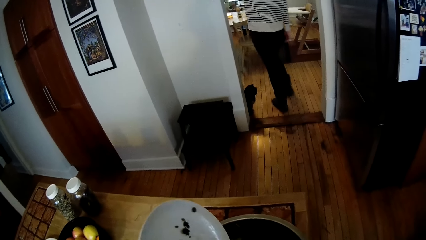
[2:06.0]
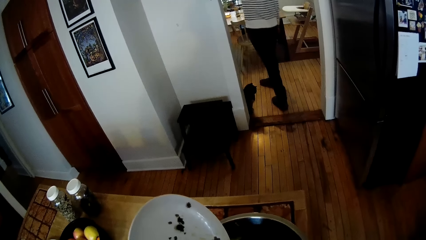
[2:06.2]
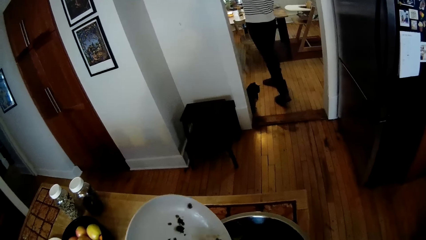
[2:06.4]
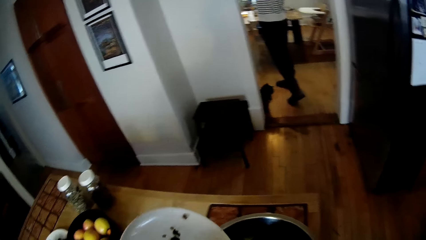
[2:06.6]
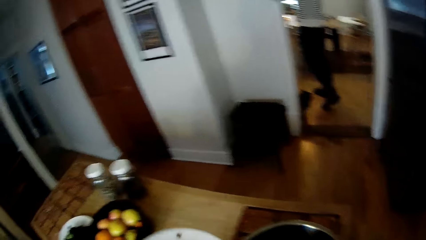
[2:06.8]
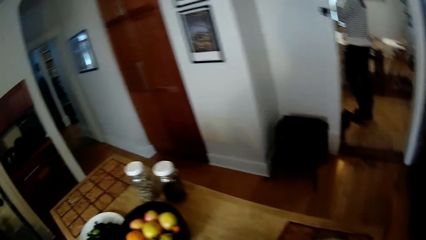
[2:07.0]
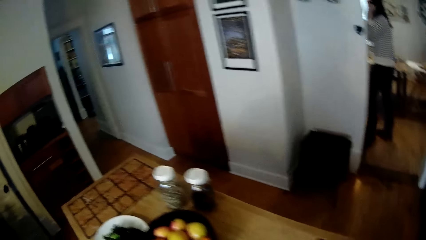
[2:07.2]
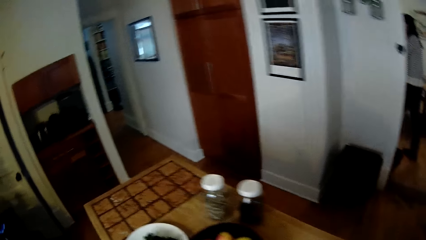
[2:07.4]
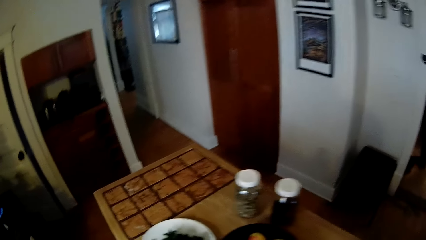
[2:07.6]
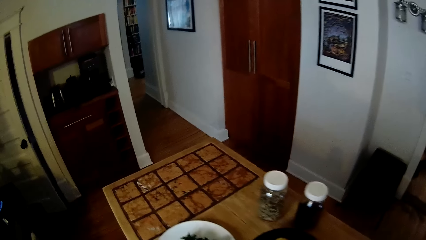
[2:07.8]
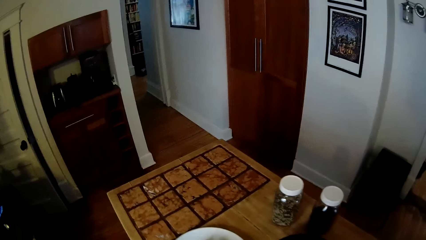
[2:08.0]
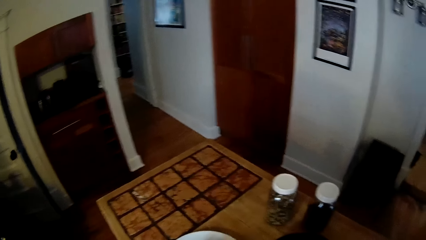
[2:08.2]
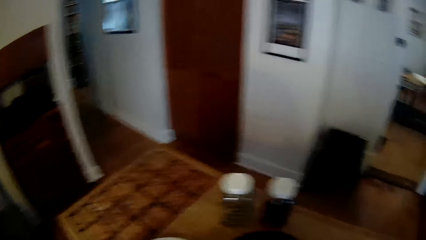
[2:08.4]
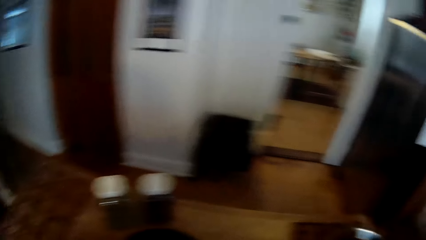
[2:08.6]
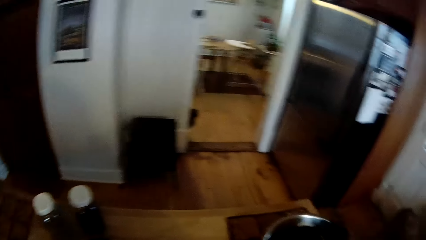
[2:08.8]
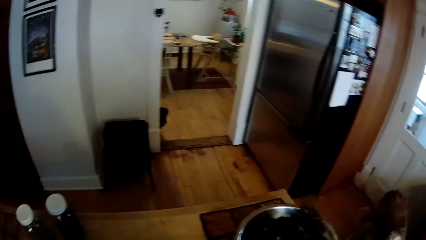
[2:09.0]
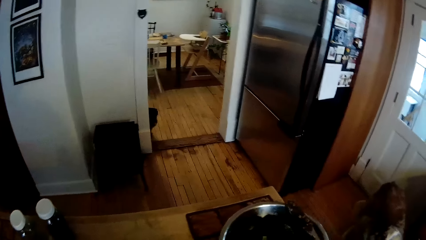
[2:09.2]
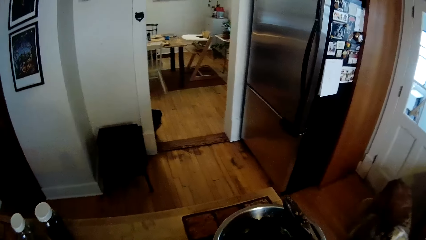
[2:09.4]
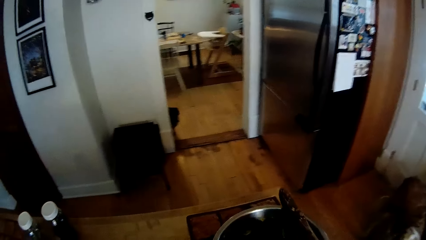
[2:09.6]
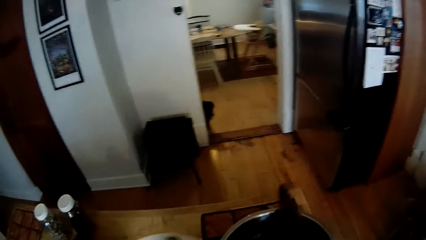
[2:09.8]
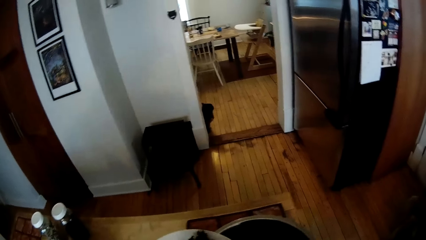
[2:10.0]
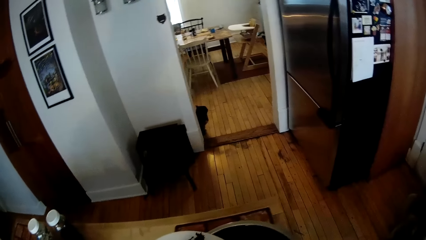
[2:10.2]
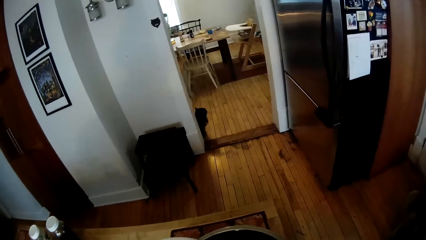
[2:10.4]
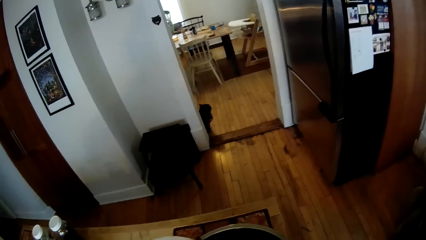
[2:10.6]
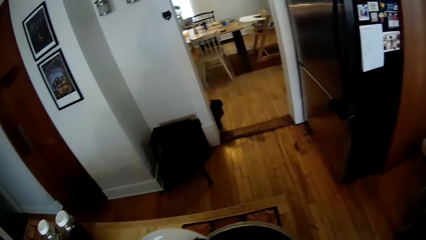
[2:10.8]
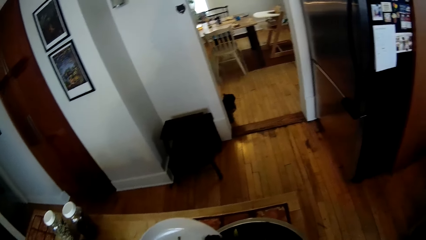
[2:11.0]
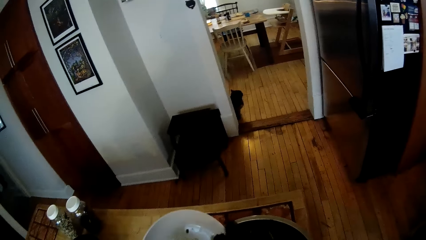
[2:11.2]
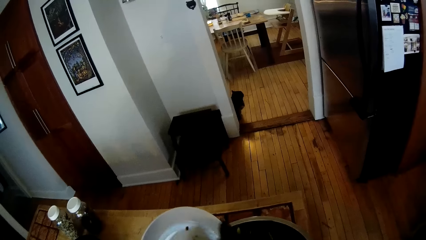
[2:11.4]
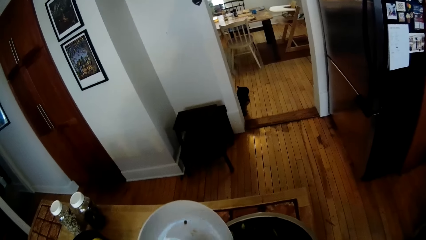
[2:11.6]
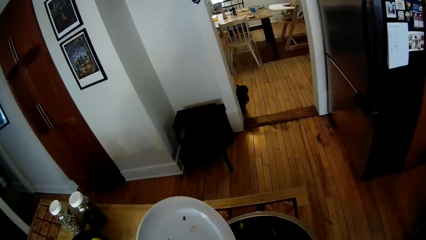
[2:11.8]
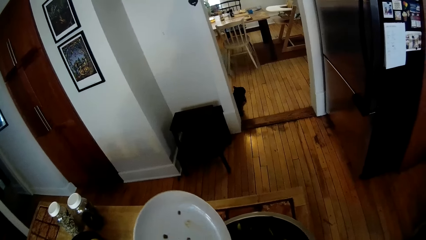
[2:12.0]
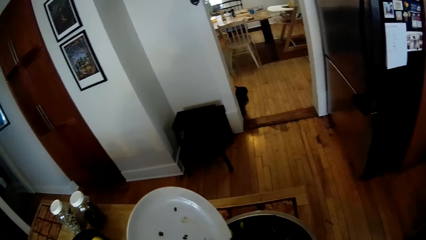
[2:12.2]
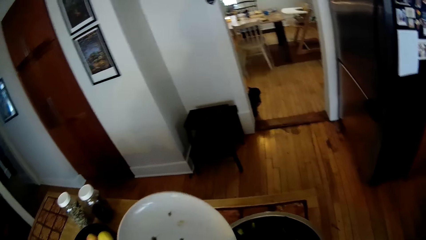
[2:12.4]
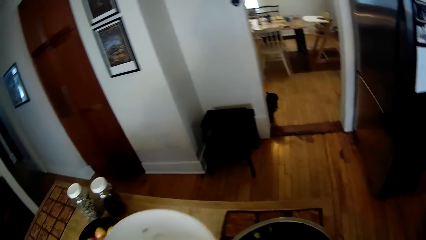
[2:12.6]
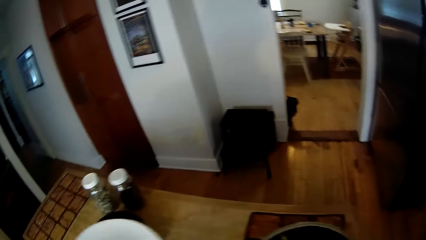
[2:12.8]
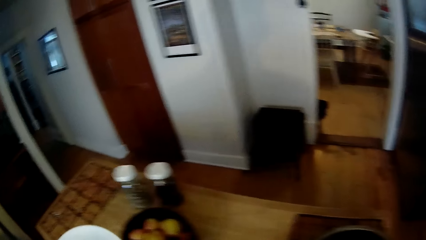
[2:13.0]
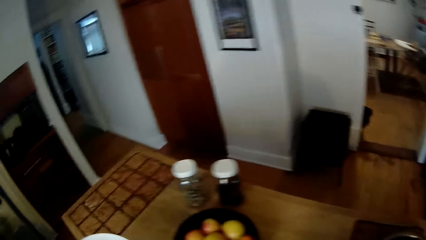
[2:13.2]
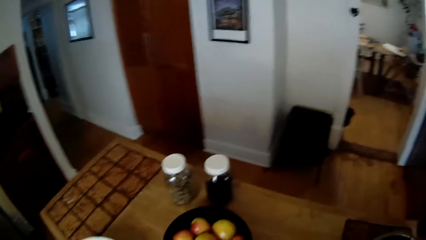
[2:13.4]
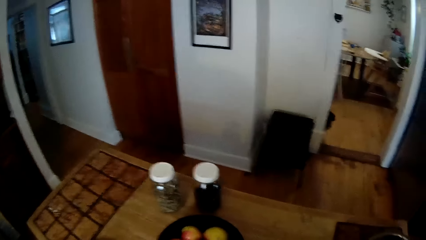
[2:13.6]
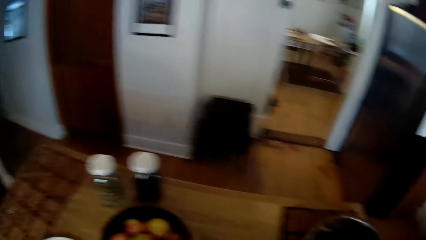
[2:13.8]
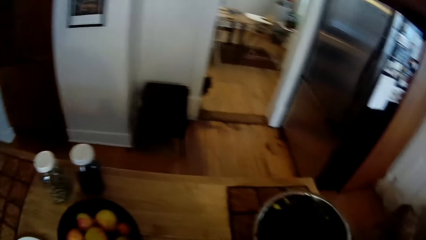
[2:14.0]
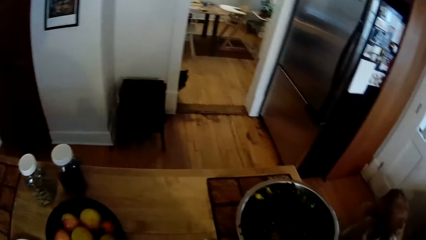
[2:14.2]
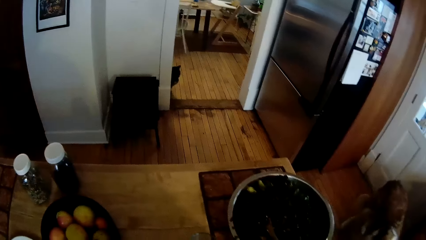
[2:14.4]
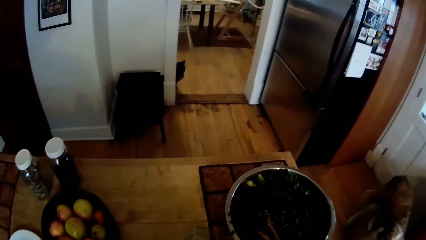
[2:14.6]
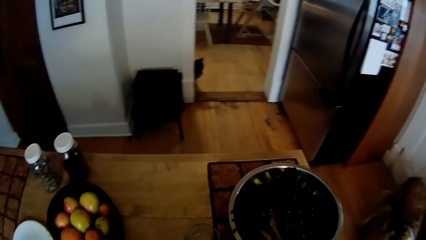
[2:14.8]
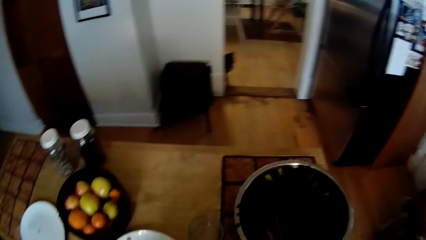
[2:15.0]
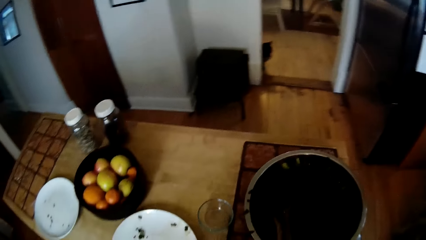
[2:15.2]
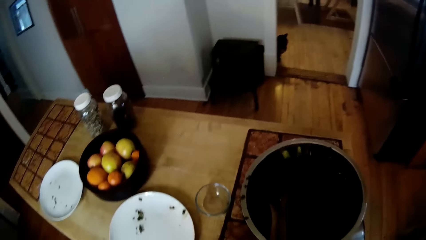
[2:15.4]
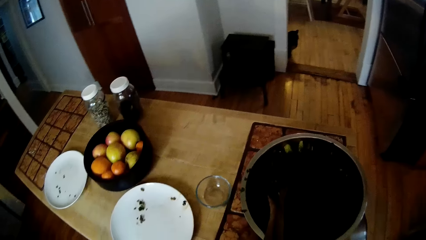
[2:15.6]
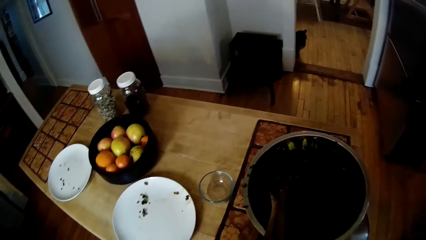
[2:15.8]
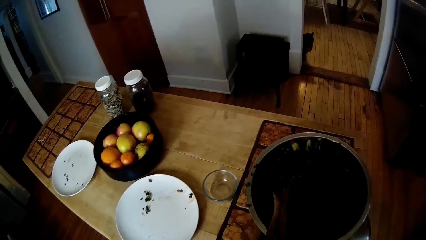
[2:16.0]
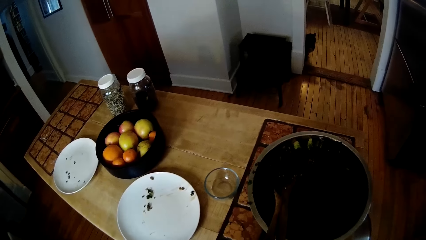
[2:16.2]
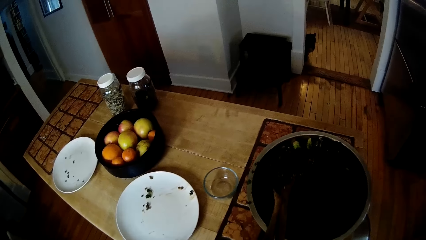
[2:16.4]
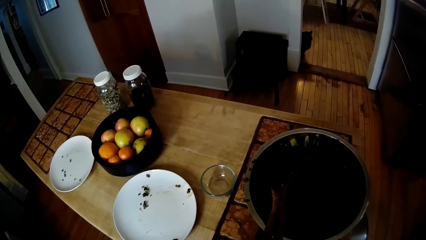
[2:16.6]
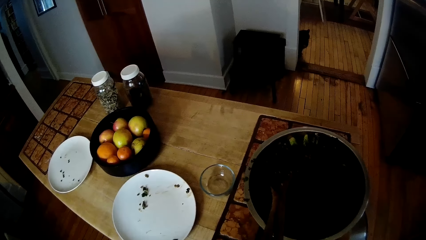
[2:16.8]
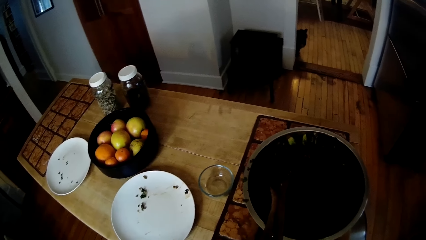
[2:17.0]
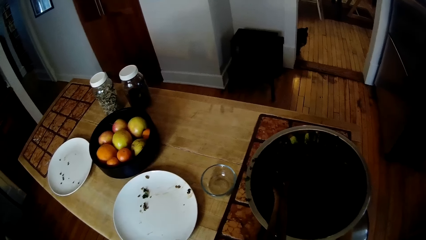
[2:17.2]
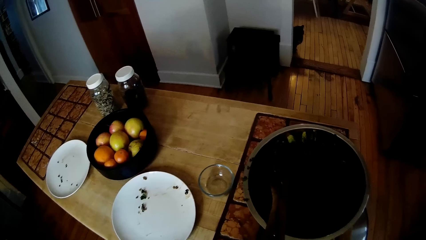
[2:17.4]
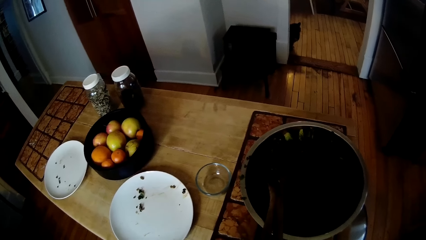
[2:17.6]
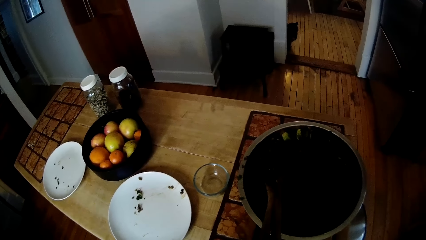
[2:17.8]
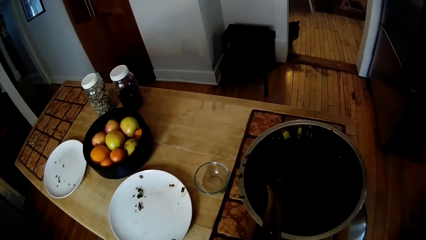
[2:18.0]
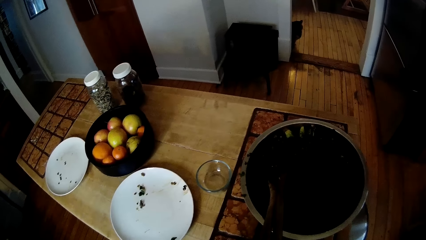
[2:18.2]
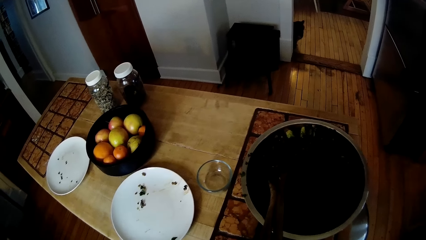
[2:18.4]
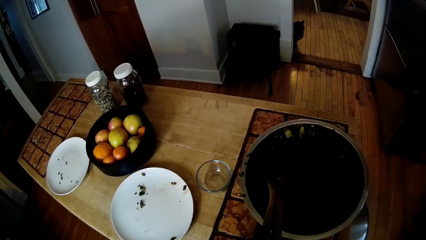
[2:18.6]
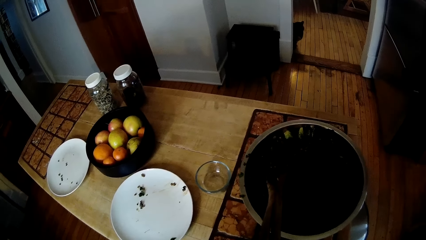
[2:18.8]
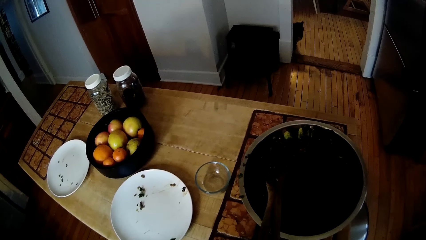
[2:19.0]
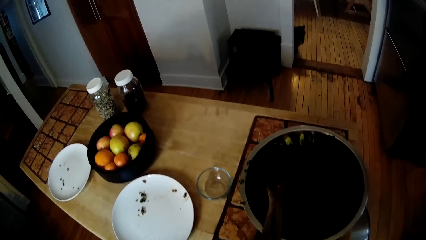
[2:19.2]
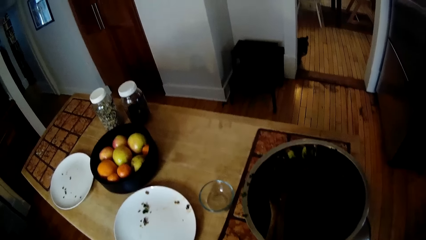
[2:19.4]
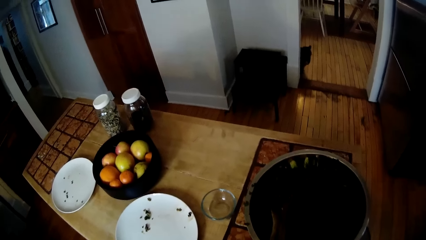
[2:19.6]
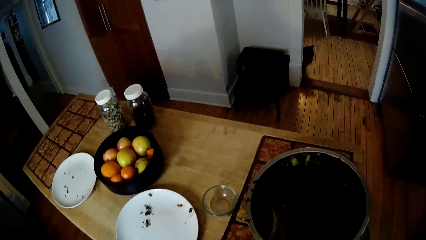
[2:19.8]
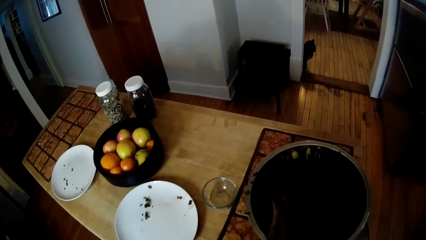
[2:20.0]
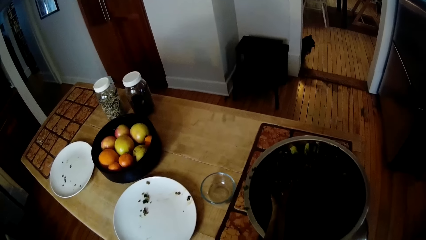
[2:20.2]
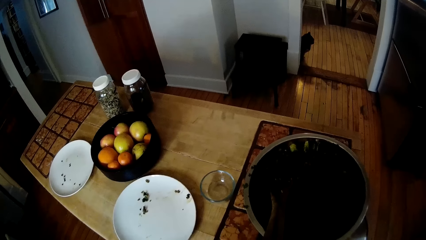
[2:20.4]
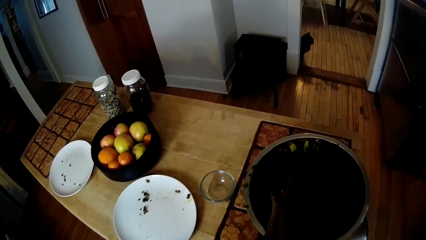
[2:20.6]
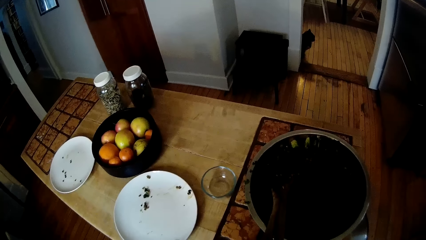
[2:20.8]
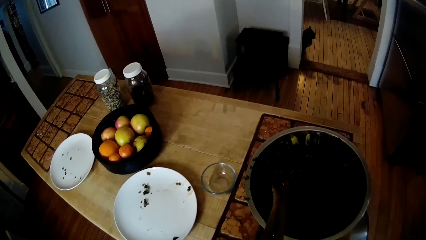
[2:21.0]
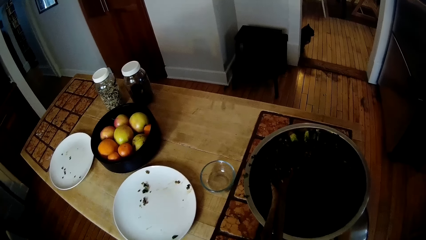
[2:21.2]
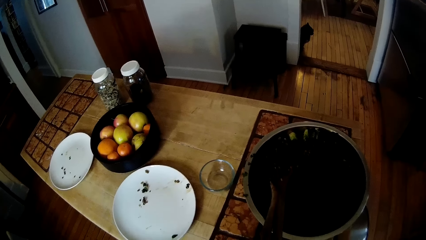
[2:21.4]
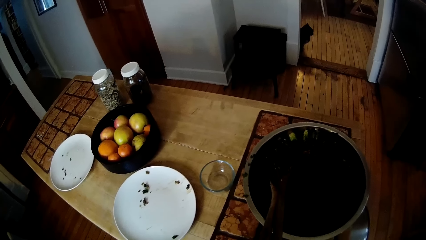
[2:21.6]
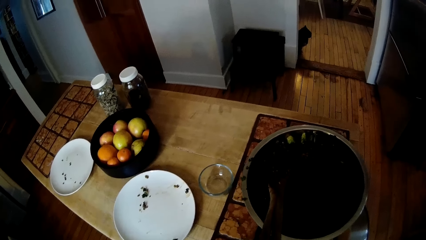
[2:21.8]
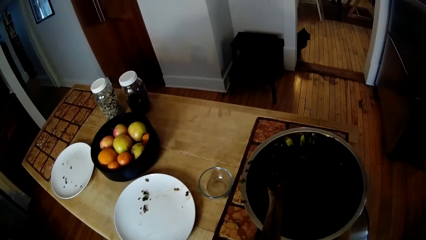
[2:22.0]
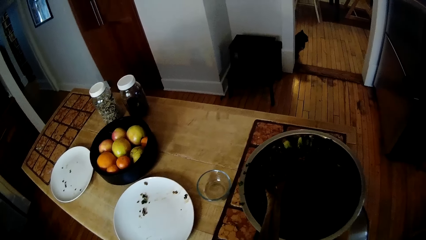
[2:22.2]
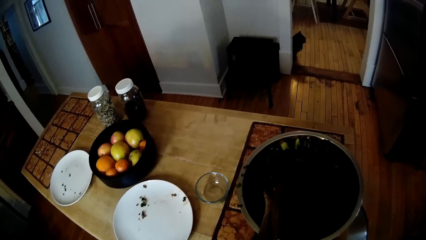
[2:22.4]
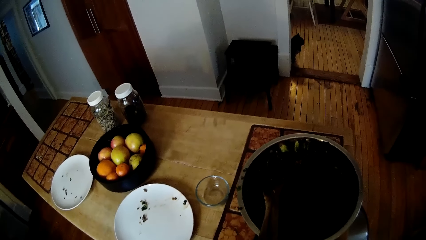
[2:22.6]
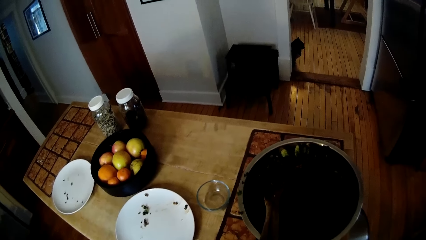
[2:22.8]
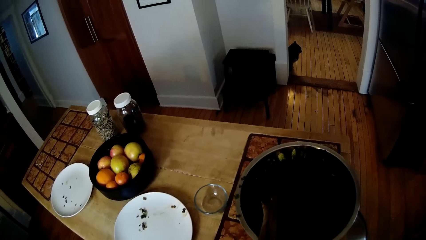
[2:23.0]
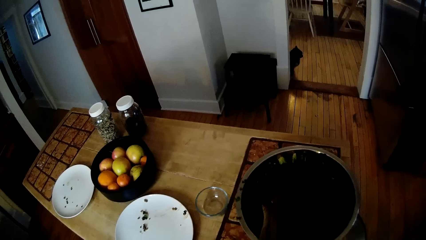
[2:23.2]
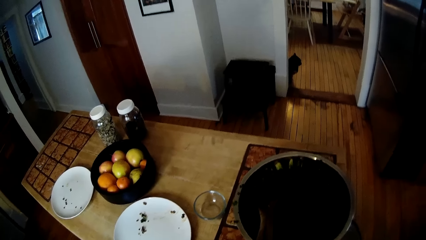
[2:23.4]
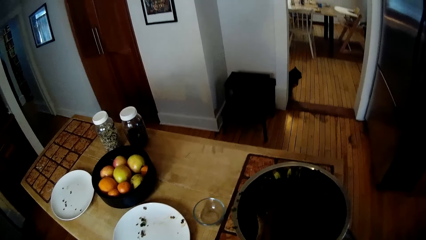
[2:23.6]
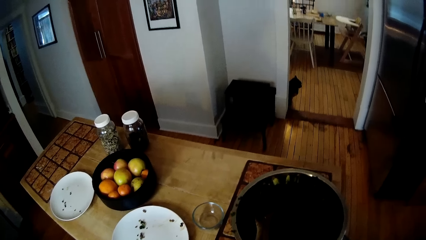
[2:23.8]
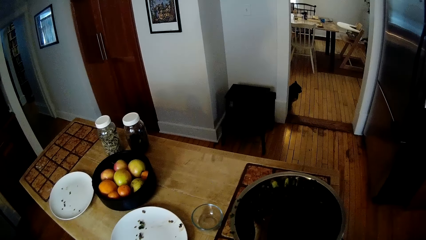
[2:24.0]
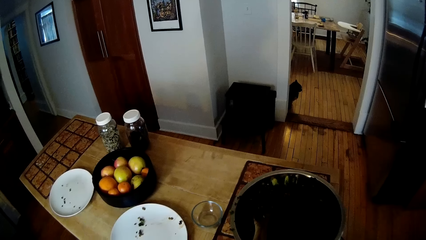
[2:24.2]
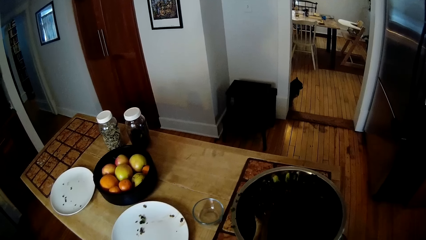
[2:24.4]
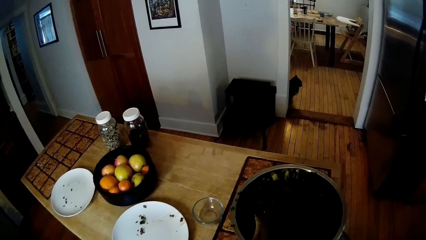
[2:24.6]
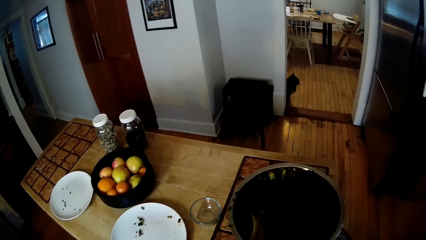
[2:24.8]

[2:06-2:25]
The camera wearer moves the plate. He moves the stirring spoon. He pours vegetables from the plate into the container of vegetable with a spoon in his right hand. He drops the plate on the table with his left hand. He looks around the room.
